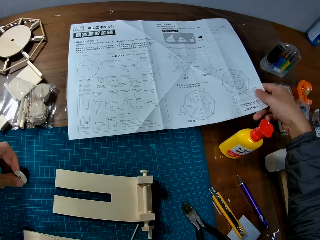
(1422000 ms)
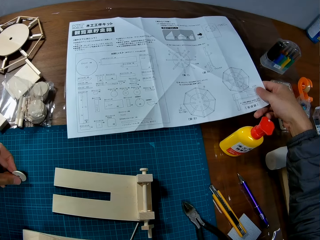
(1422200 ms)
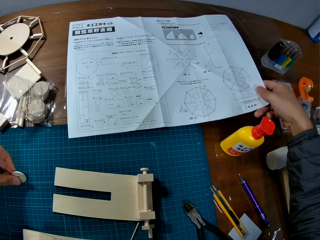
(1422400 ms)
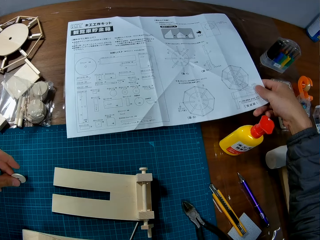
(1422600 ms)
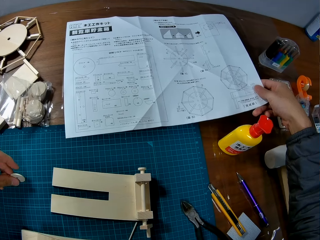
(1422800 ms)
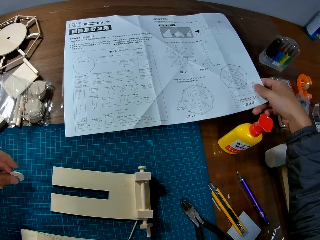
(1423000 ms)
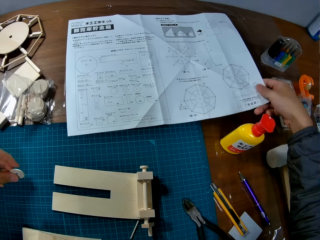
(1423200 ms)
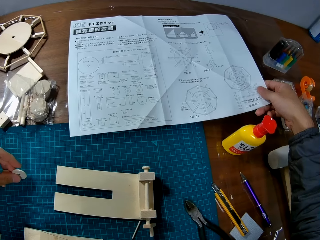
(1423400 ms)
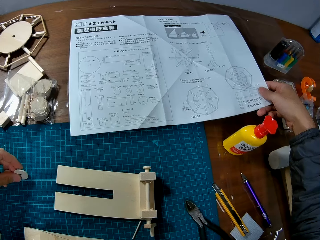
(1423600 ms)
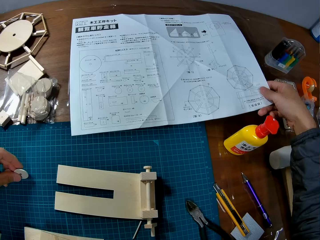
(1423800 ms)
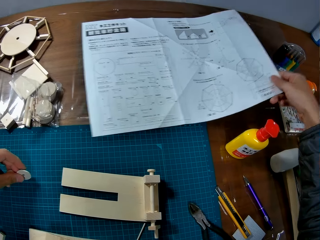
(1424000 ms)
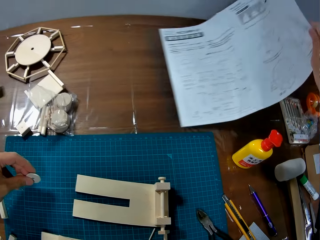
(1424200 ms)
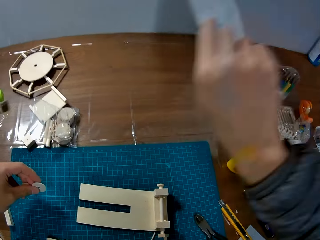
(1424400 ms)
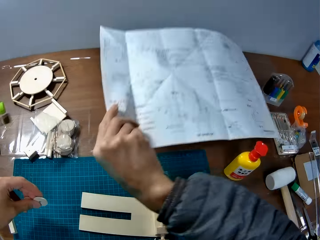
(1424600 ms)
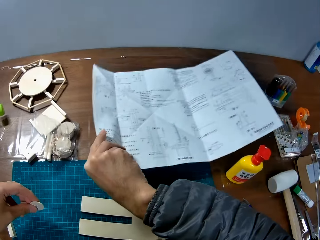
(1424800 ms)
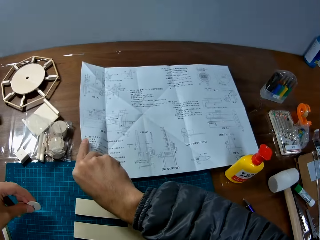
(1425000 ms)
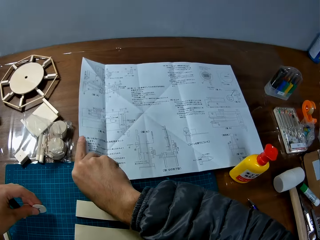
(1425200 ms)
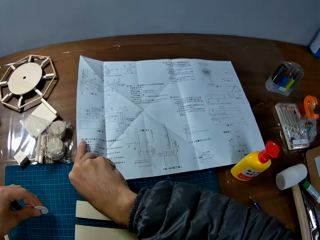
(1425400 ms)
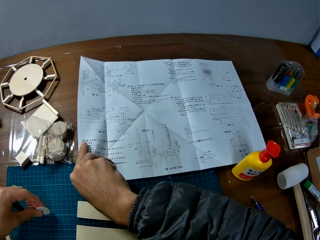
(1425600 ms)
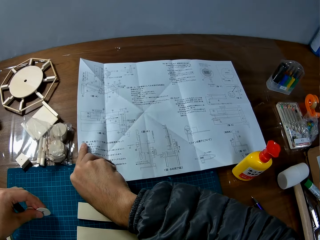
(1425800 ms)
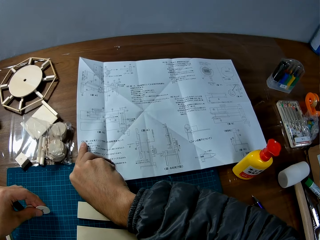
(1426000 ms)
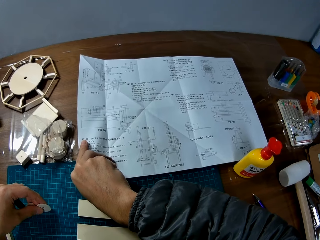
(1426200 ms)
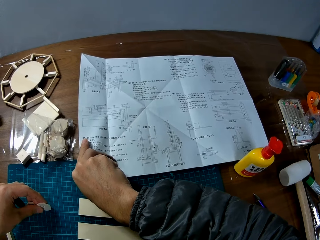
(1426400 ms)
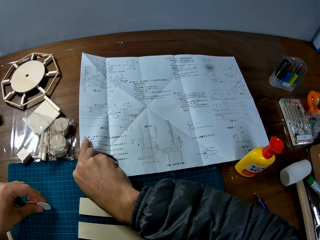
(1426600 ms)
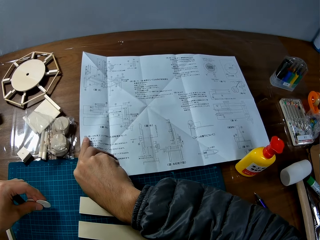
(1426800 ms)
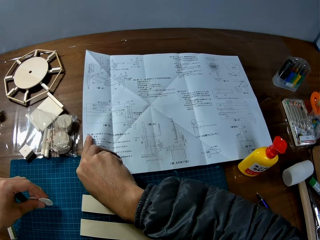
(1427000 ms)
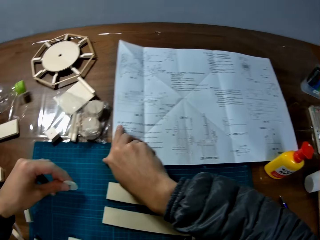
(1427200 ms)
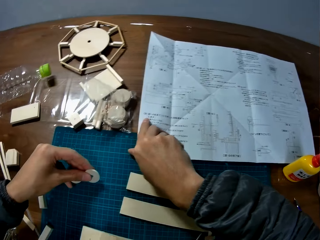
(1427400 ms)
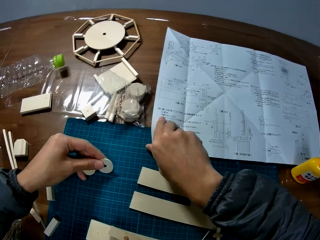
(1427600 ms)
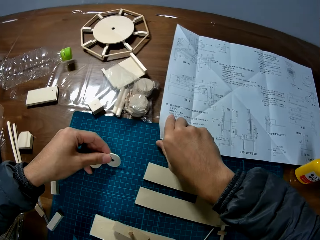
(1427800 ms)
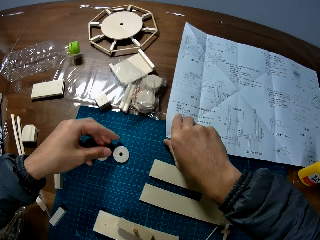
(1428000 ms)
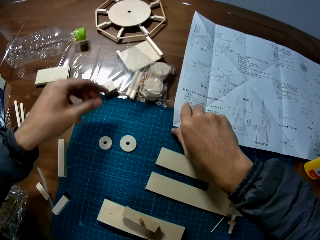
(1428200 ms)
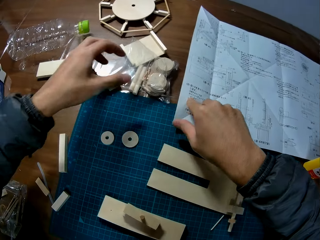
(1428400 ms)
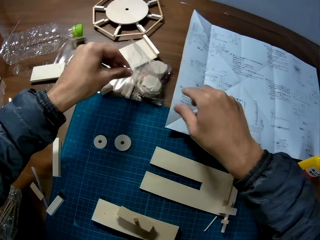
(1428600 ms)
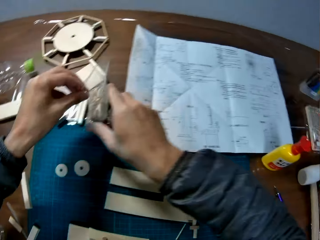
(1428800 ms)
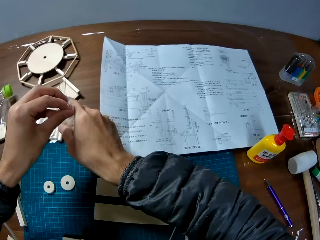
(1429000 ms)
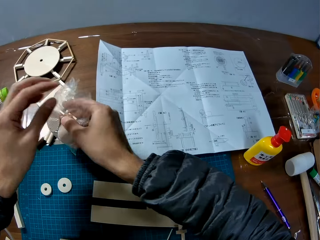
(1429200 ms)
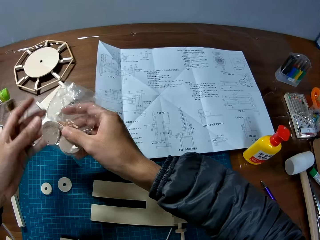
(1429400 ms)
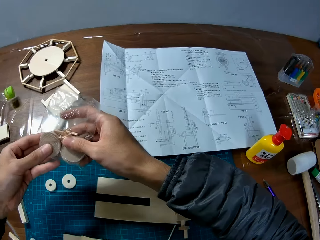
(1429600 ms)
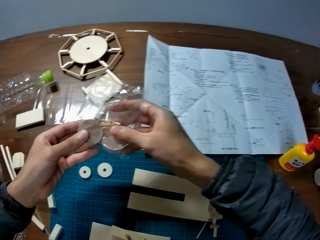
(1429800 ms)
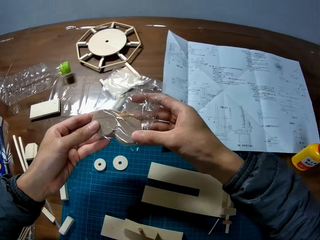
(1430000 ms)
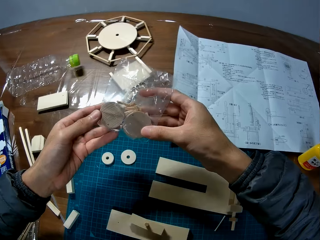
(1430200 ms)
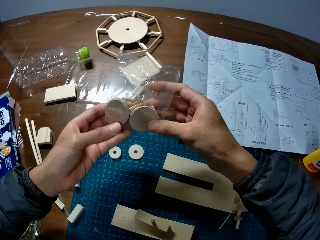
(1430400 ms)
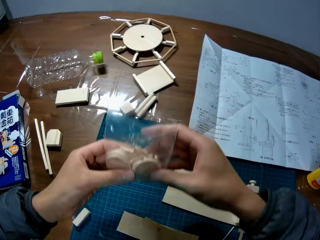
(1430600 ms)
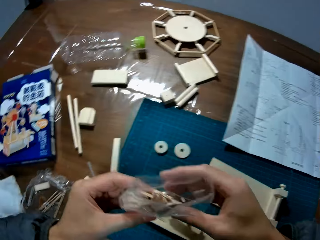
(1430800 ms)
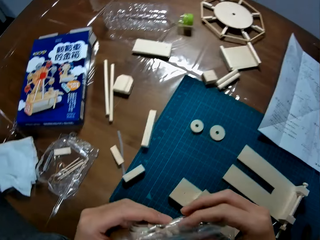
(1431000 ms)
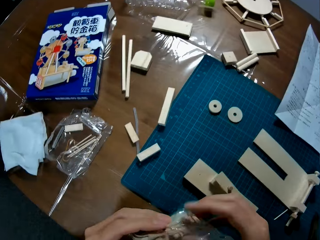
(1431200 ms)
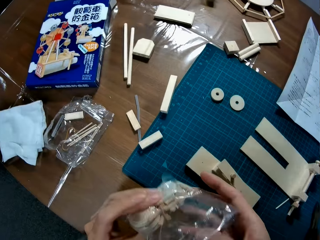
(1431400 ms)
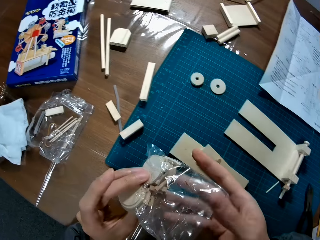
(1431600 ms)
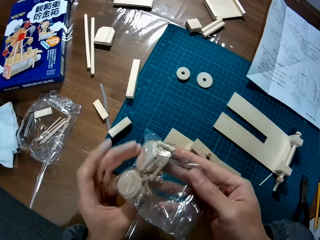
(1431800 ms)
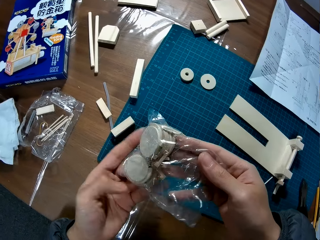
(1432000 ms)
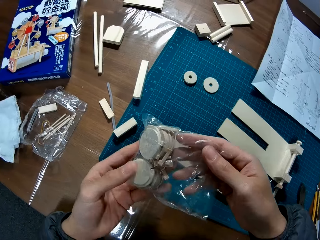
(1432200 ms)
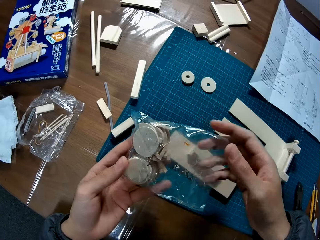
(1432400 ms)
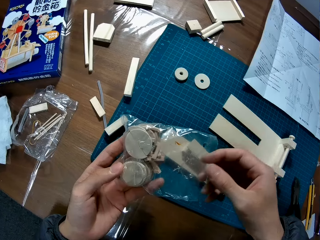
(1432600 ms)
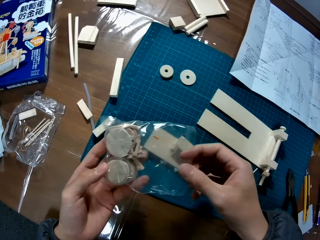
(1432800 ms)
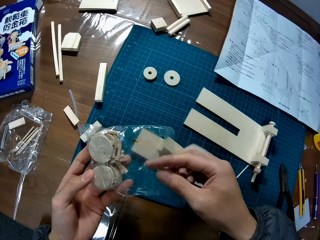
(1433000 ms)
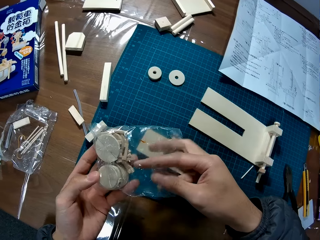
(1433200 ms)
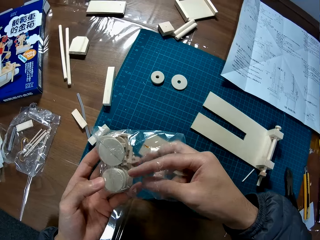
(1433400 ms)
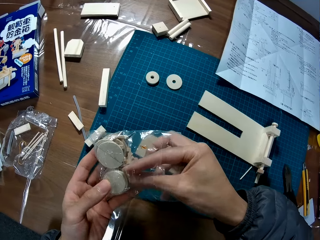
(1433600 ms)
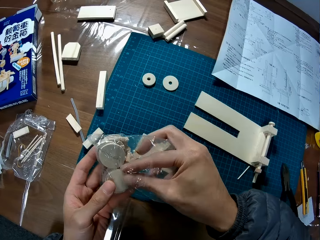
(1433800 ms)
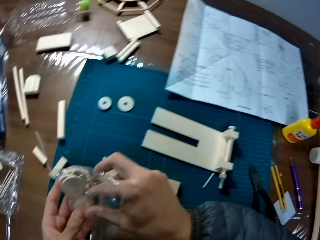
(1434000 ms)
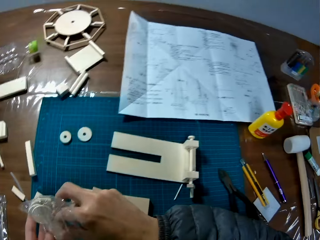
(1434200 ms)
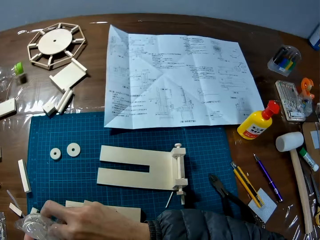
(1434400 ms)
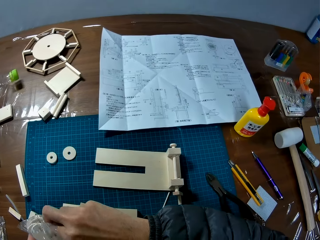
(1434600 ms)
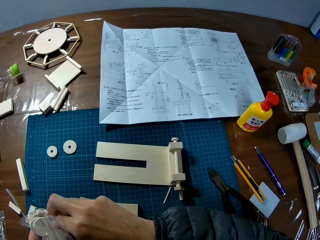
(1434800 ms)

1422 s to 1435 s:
The camera wearer picks up the model pieces. He goes through the manual on the table. He turns to the other side of the manual on the table. He goes through the manual on the table. He drops the wooden mechanical model pieces on the sheet on the table. He picks up the polythene bag. He looks at the wooden mechanical model pieces in the nylon in his hands. He holds the polythene bag. He moves the hands. He passes the polythene bag to the left hand. He picks up the model piece.

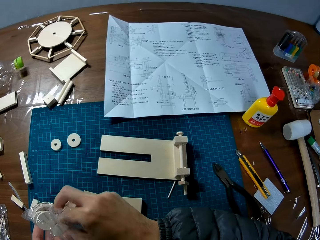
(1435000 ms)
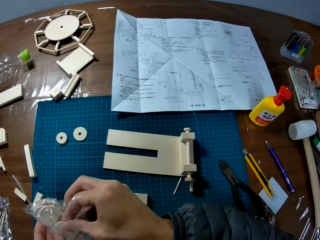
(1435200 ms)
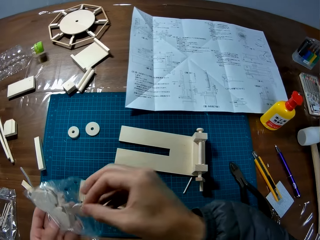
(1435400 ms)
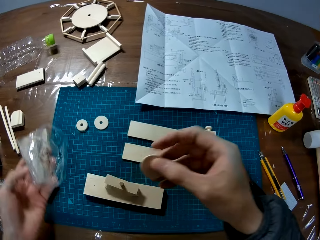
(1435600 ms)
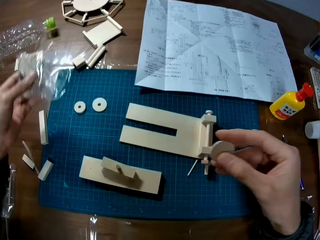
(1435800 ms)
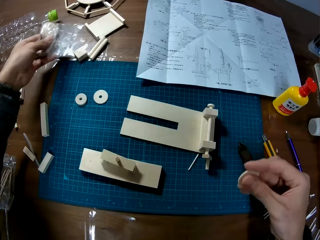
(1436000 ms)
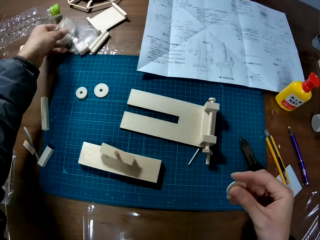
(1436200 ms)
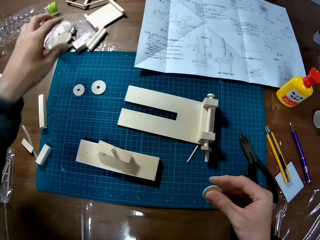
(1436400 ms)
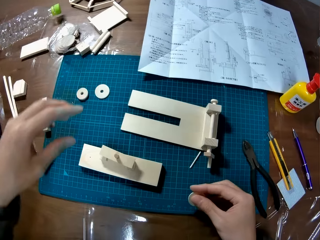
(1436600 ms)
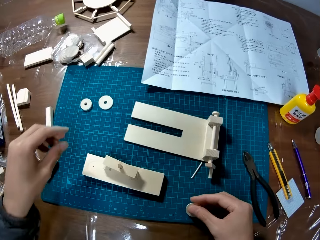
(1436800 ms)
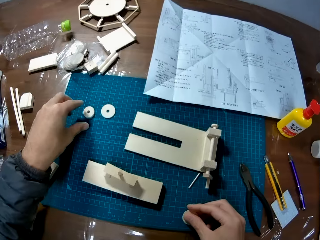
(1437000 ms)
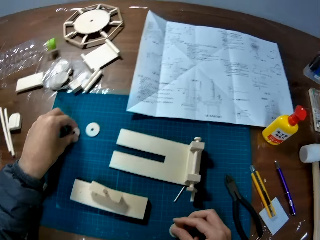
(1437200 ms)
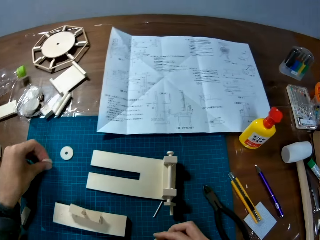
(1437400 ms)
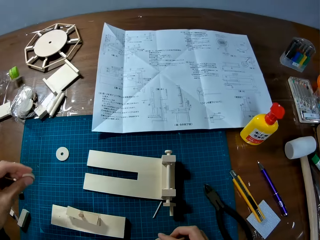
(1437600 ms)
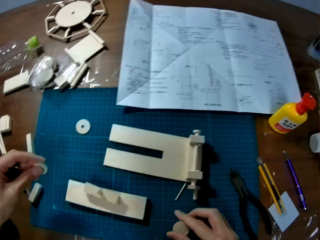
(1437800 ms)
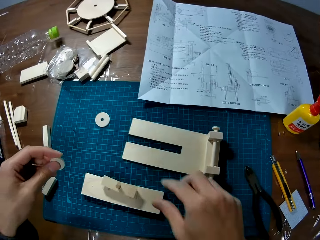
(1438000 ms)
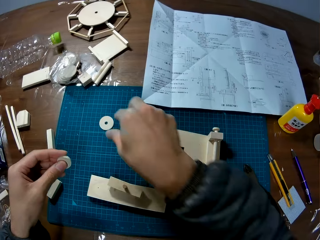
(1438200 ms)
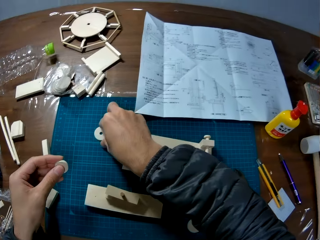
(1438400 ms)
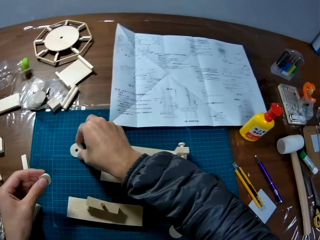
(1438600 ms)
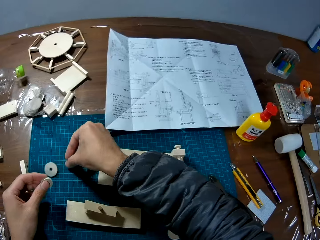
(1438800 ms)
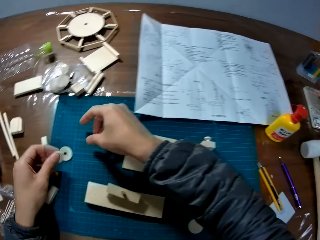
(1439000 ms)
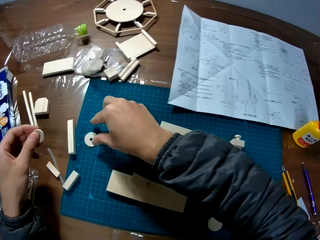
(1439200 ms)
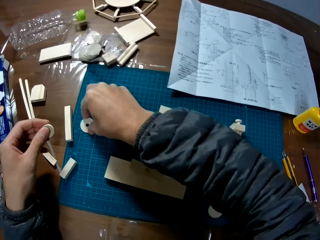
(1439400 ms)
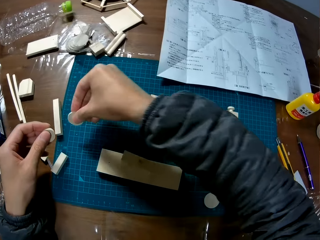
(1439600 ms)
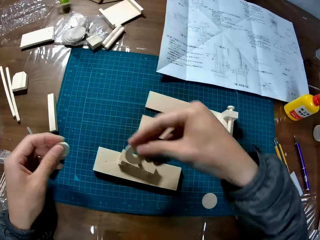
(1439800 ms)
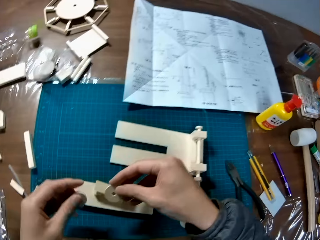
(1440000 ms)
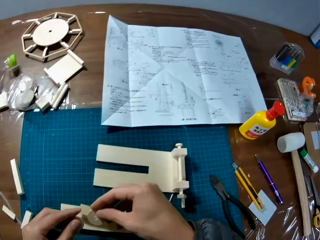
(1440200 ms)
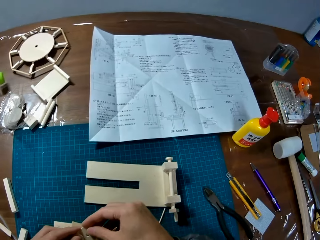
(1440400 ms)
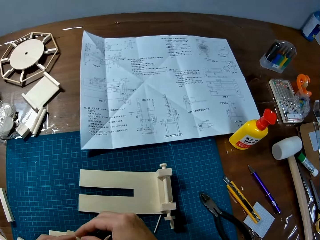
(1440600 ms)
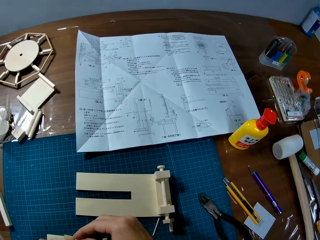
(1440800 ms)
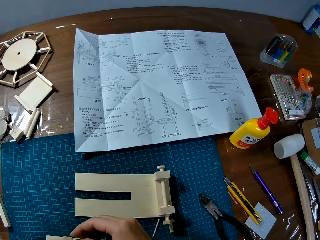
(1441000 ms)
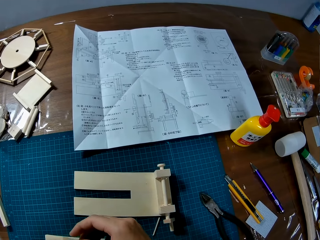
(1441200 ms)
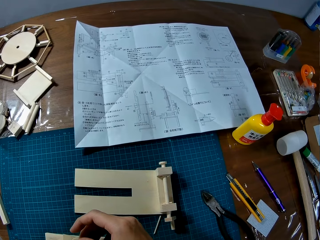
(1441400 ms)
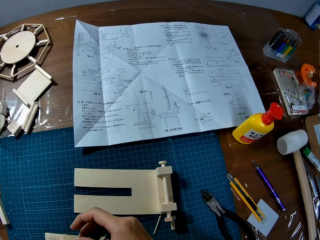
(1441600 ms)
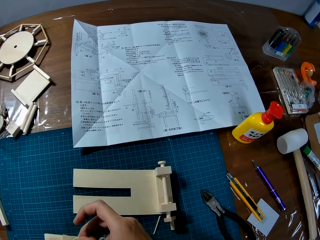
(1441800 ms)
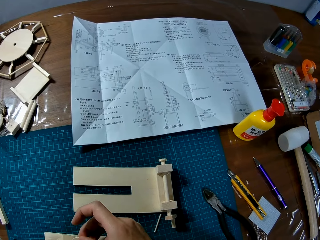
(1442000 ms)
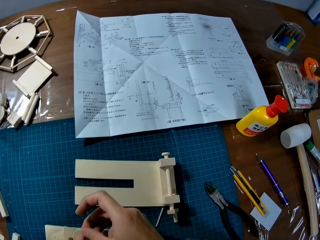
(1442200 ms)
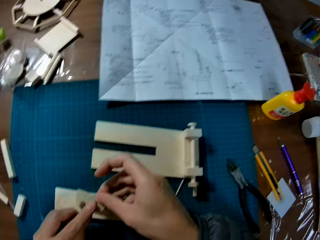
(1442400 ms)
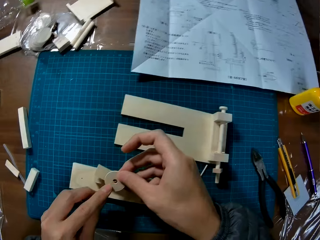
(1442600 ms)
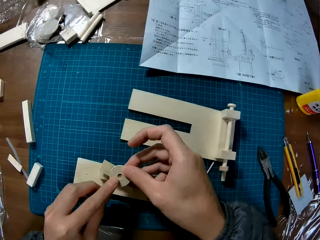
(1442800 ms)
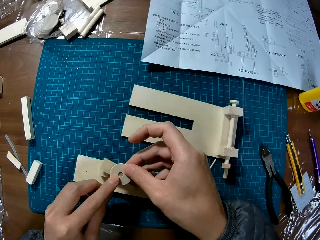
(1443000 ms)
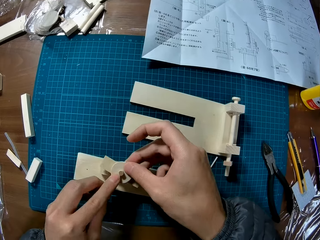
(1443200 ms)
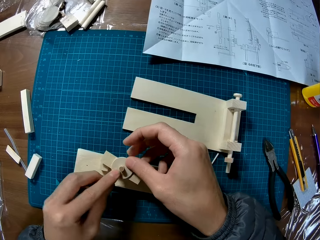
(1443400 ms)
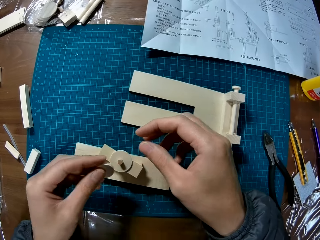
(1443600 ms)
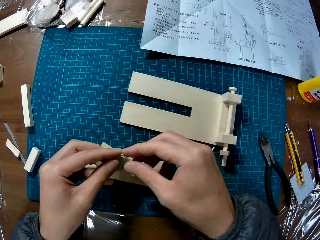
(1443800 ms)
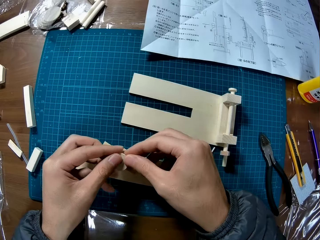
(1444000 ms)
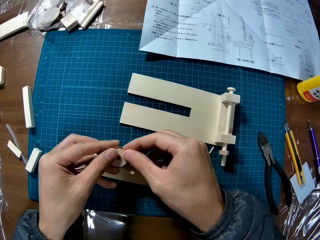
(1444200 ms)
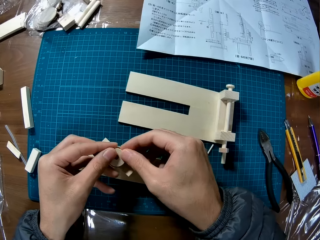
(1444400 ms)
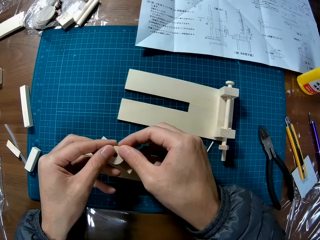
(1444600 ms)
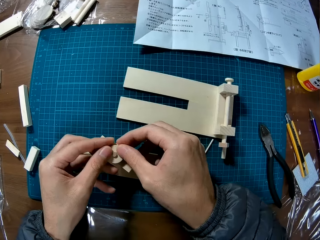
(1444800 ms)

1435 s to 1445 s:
The camera wearer picks up another wooden mechanical model piece from the table. They put the polythene bag on the table. They drop the wooden mechanical model pieces in the nylon on the table. They pick up the third wooden mechanical model piece from the sheet on the table. They move the model piece. They pick up the fourth wooden mechanical model piece from the sheet on the table. They assemble the model pieces. They place the wooden mechanical model pieces on the wooden mechanical model pieces on the table.
